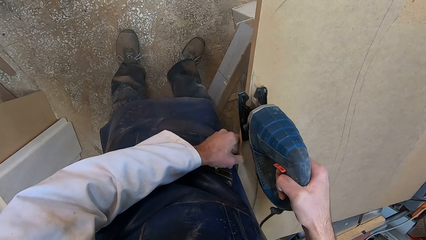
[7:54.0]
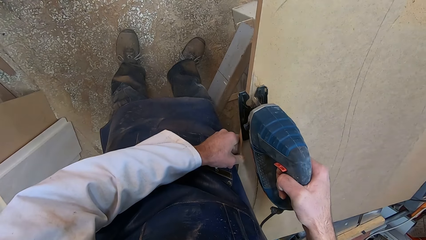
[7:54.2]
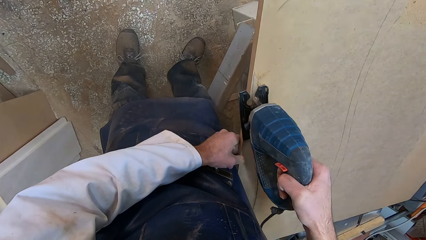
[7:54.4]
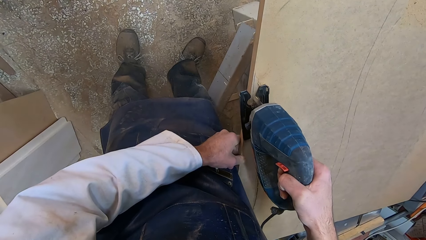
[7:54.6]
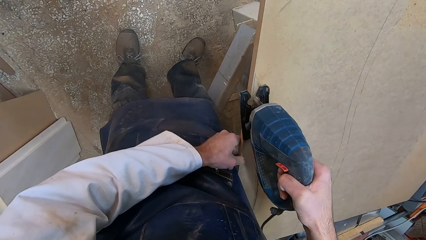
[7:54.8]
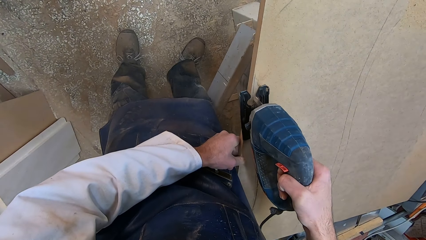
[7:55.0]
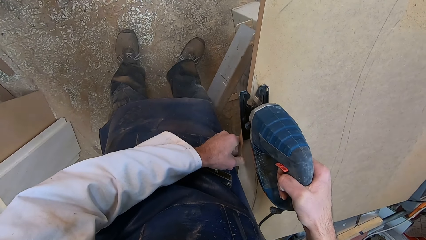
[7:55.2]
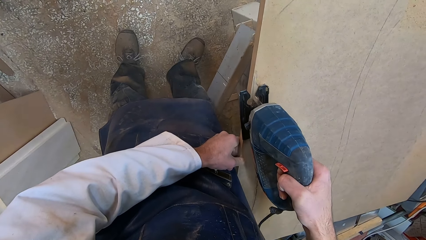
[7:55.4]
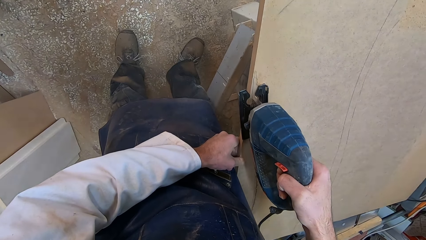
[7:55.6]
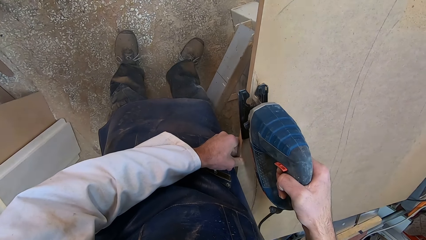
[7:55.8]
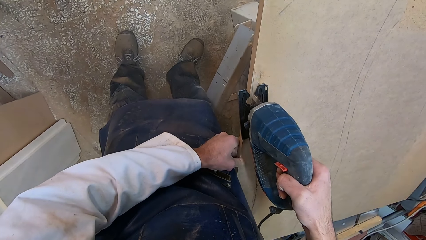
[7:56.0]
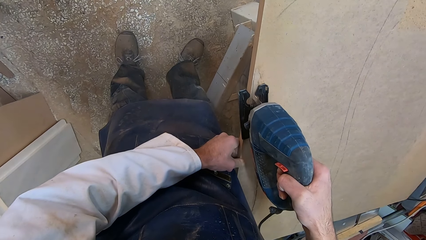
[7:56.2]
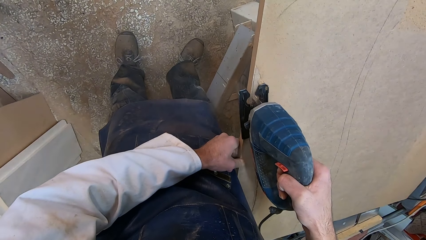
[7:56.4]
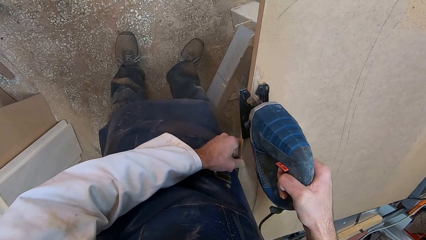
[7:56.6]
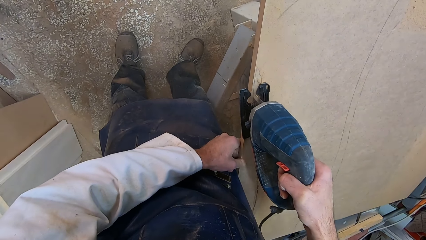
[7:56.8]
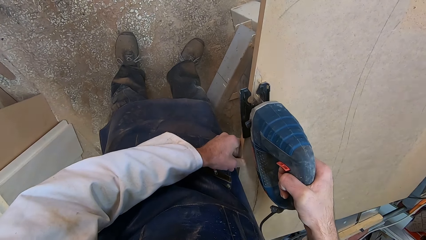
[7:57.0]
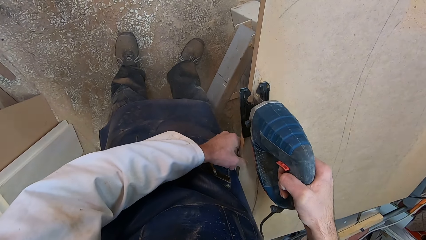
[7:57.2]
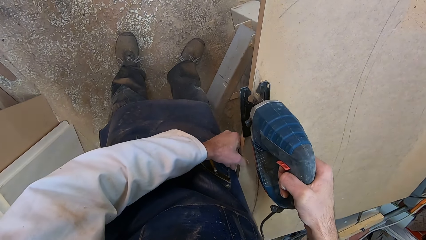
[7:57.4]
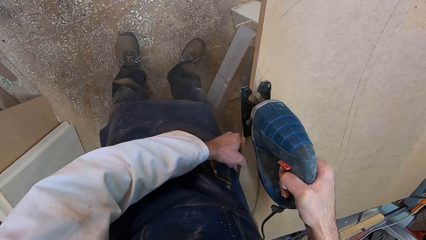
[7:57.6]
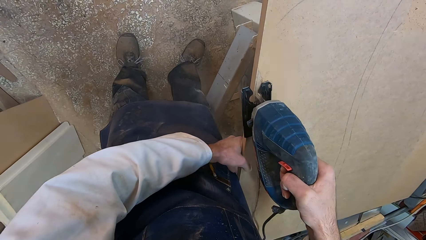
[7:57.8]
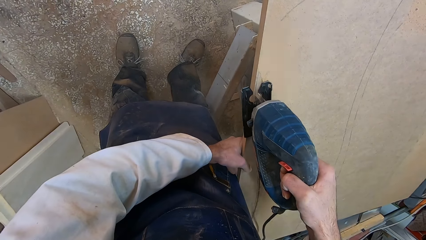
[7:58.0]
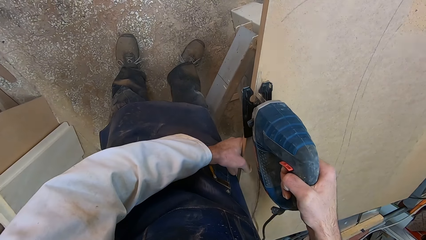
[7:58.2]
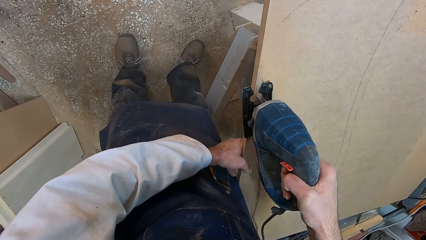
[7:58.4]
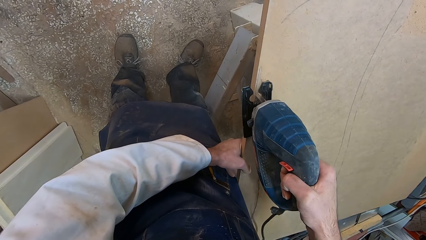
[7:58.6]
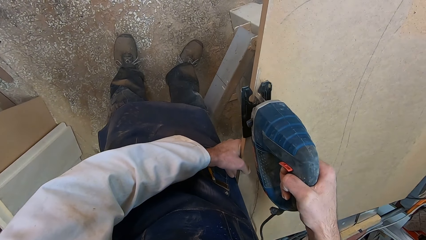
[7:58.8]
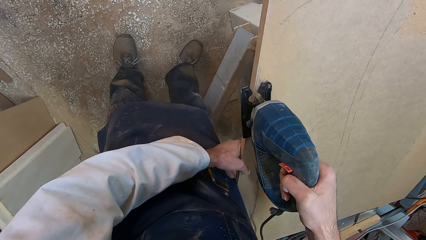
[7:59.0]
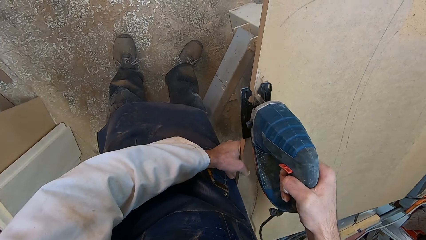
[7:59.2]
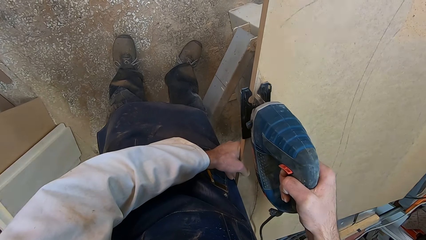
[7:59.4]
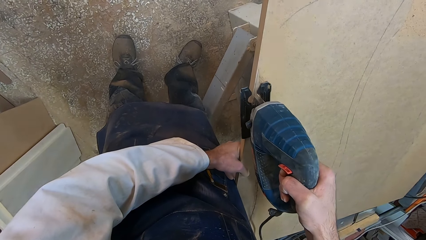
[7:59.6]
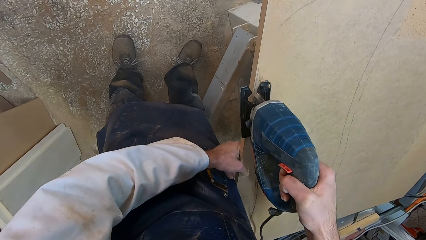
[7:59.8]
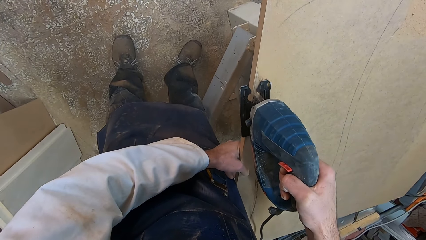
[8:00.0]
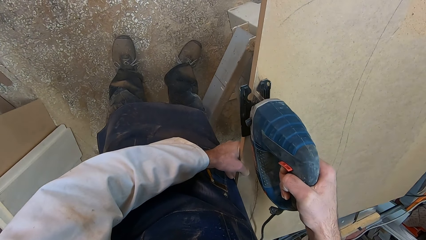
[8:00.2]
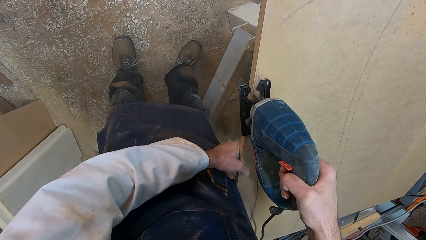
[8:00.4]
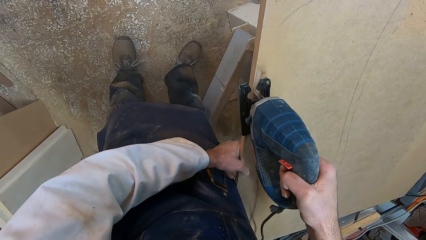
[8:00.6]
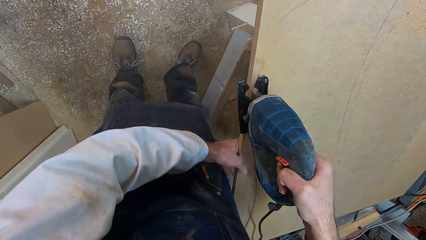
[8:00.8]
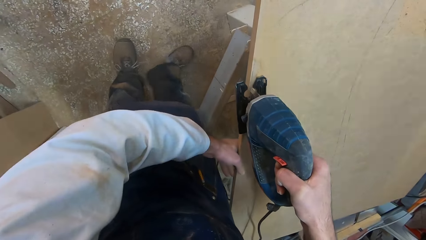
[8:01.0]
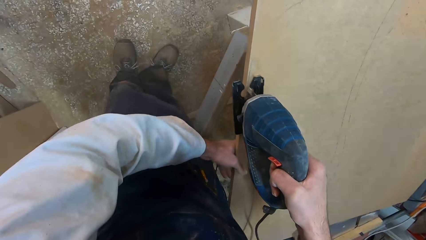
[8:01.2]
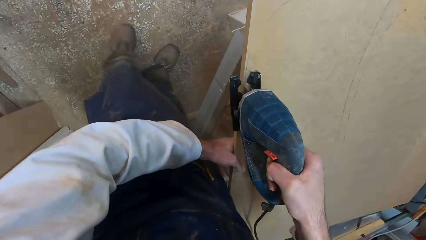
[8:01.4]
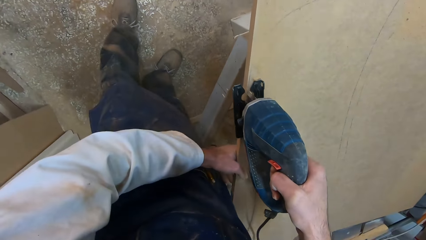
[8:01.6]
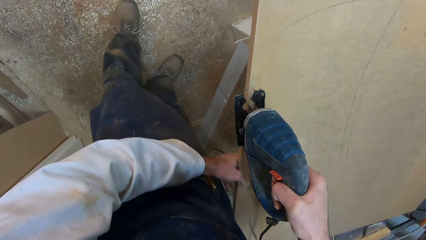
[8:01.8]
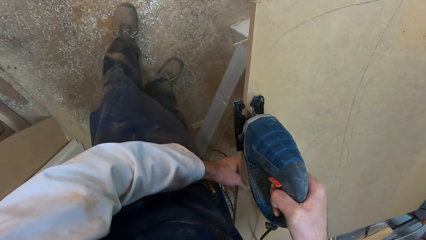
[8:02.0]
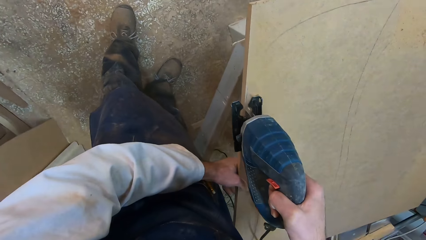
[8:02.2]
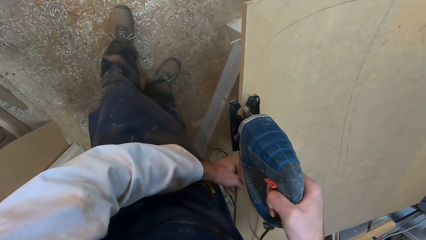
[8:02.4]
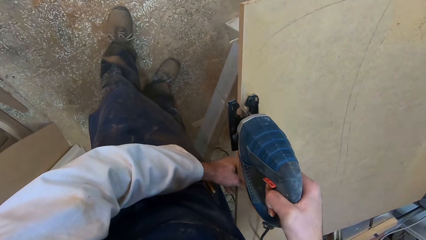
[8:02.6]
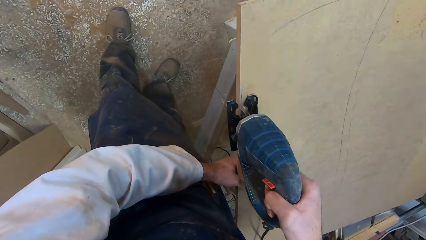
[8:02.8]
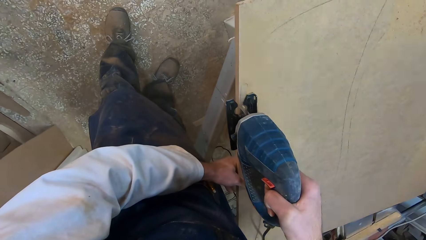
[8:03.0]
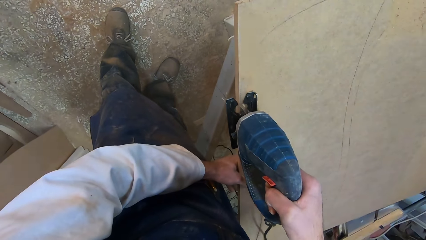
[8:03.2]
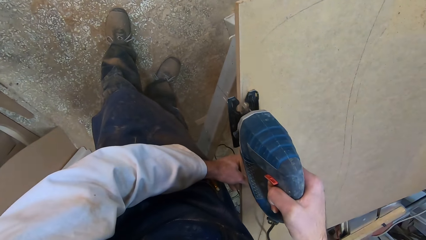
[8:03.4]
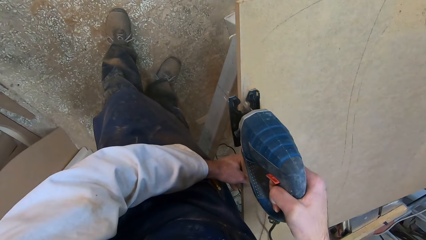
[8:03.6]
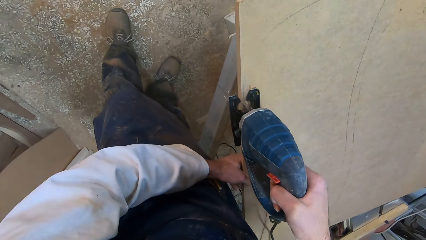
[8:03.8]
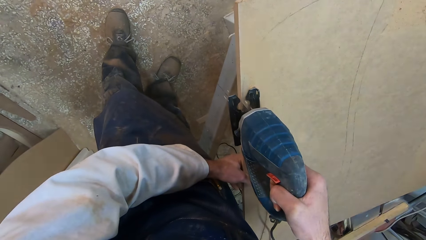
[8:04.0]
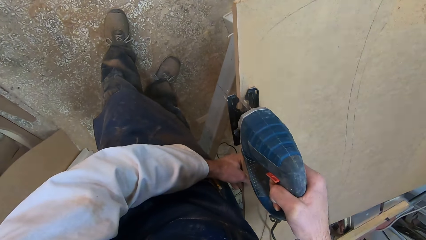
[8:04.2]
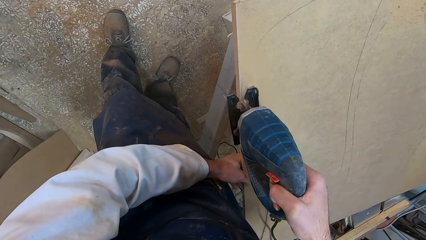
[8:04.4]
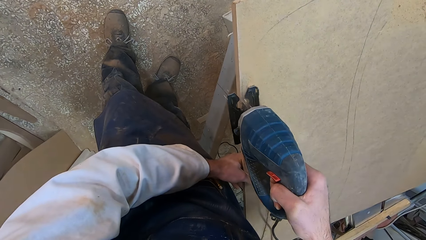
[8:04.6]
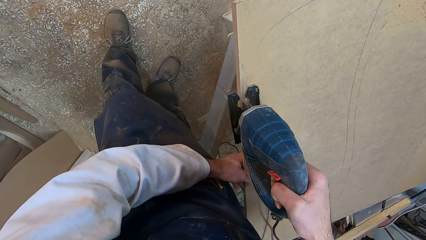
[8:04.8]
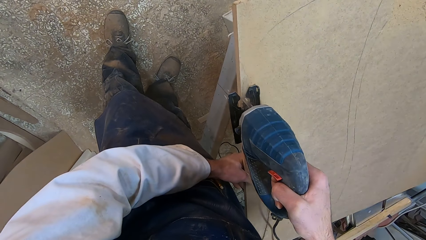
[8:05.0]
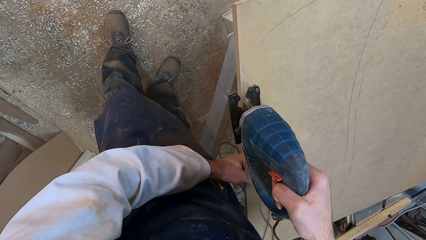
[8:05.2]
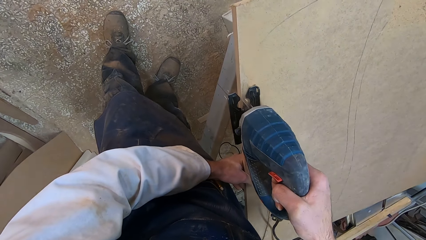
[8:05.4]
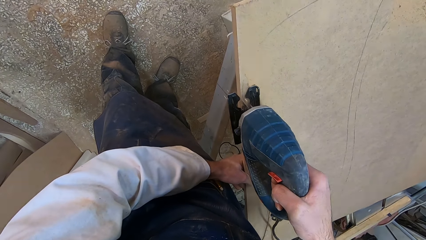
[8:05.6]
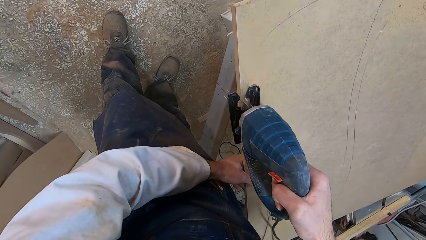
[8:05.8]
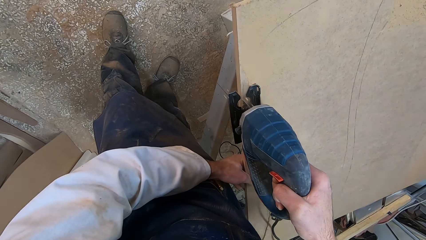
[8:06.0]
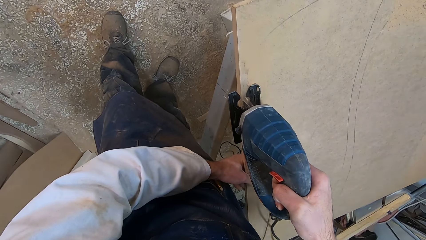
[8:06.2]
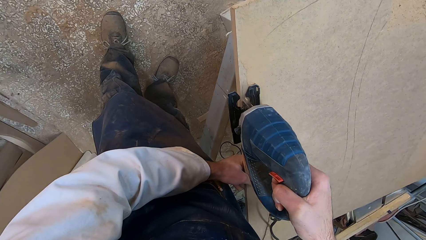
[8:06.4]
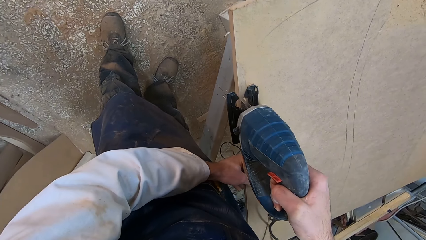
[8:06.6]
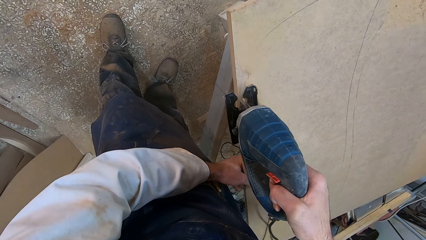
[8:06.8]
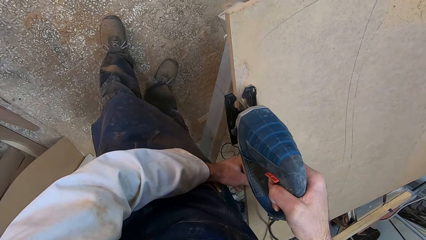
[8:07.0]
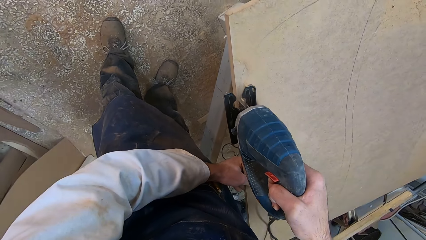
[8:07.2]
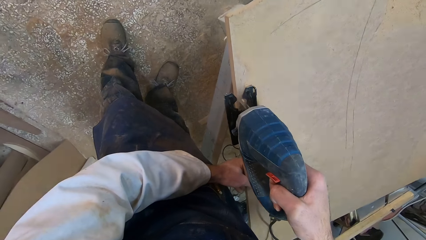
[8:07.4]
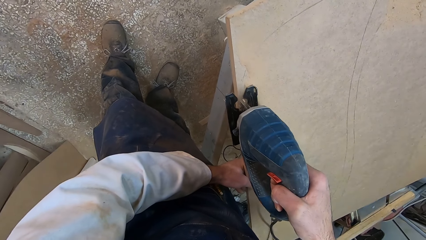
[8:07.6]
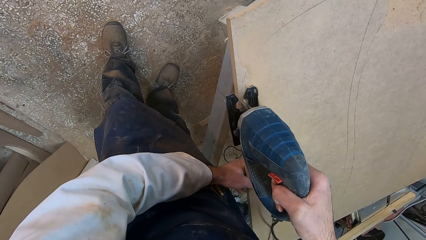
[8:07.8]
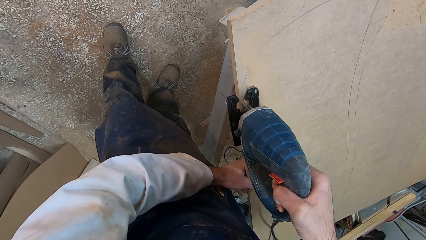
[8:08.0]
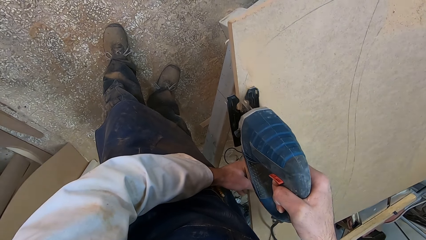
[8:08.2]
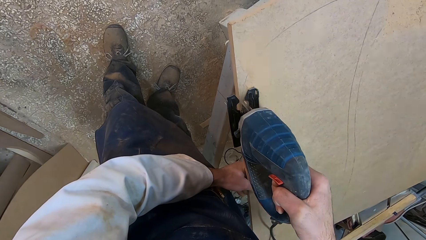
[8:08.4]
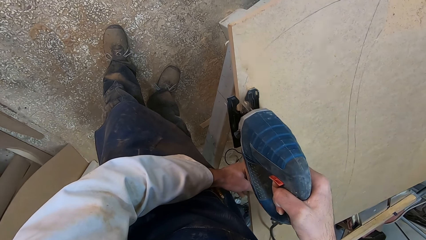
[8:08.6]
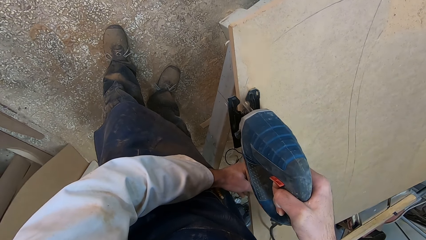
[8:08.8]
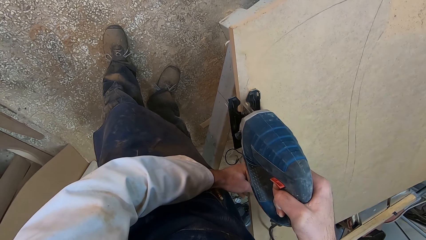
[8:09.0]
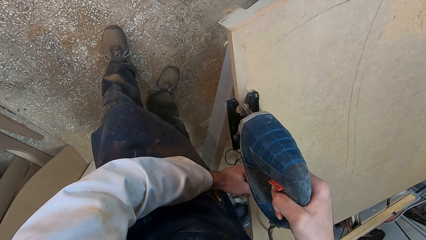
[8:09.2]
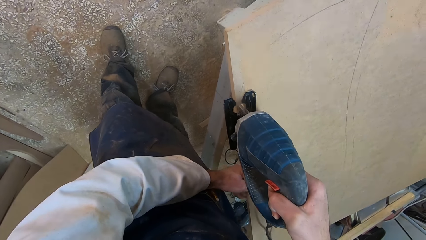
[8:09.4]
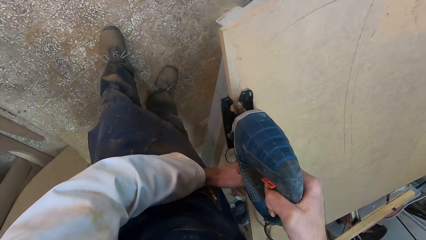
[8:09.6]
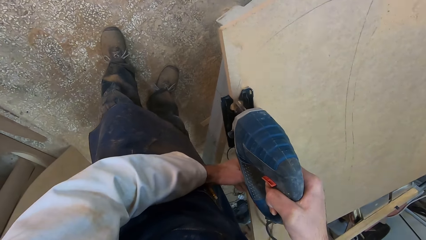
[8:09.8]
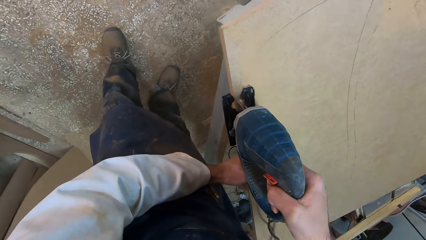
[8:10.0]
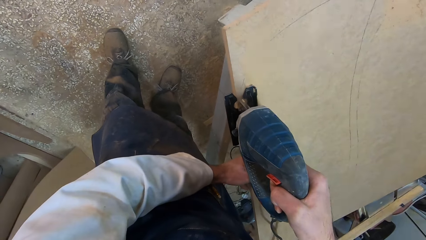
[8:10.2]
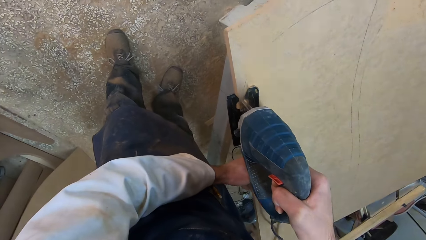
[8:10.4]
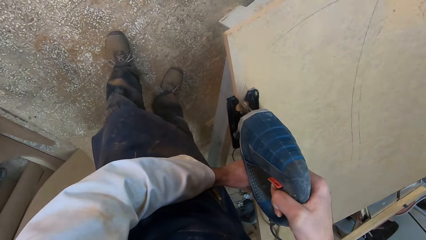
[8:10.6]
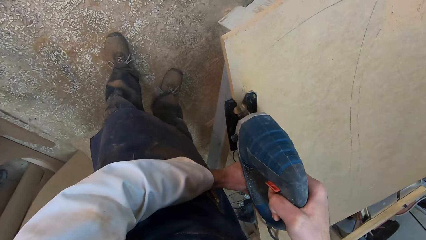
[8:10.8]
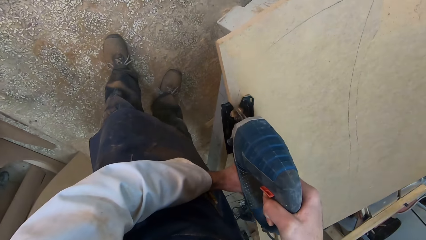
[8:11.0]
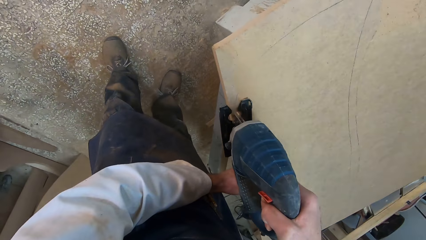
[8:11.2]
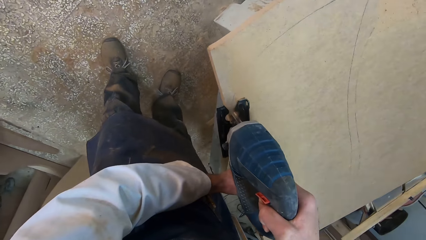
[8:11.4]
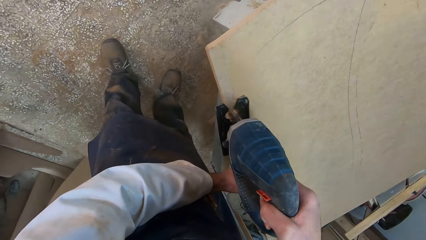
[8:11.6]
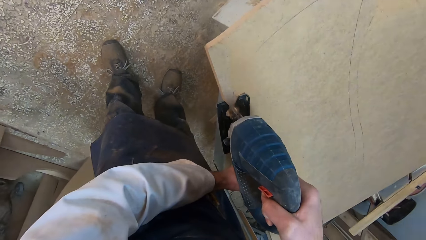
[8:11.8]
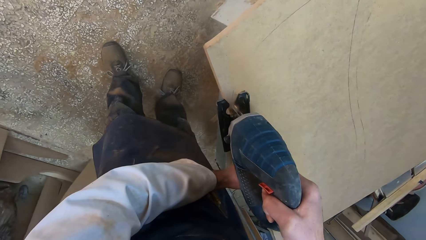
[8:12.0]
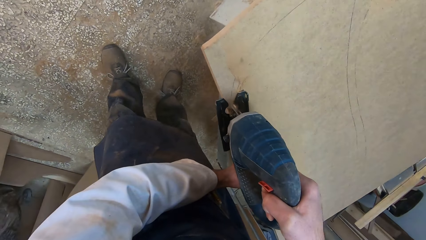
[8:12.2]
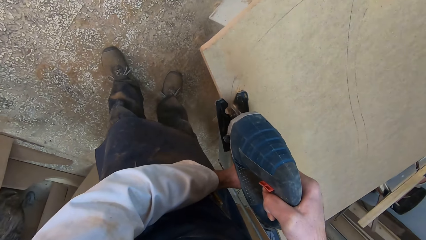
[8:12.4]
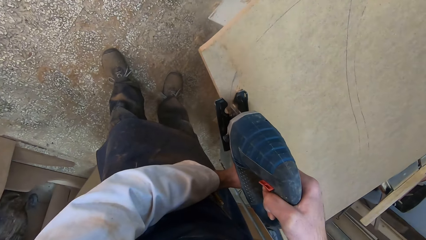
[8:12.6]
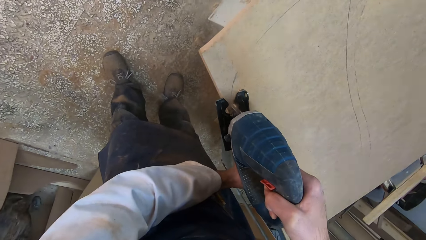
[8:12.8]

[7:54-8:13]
The camera wearer moves his left hand slightly along the plank. He moves his left leg forward. He moves his left hand slightly along the plank.
